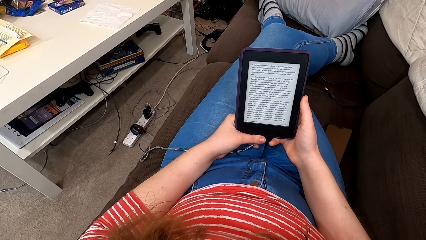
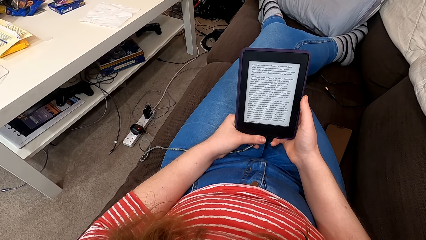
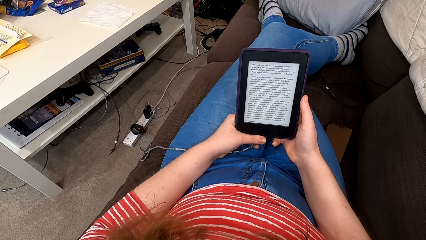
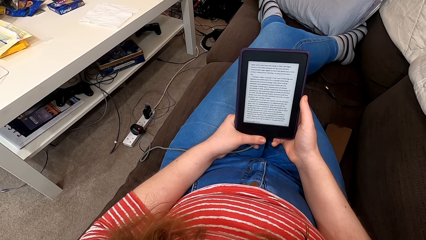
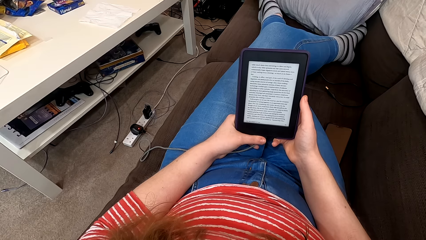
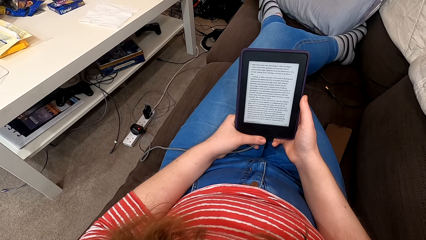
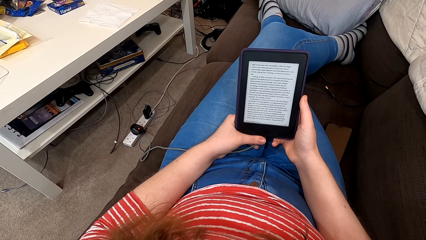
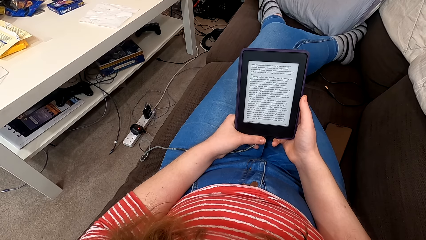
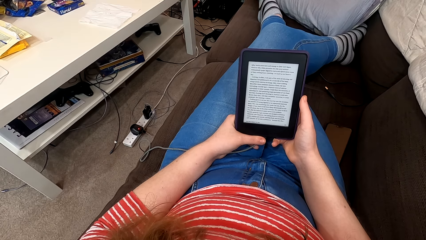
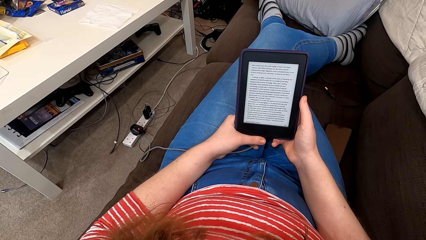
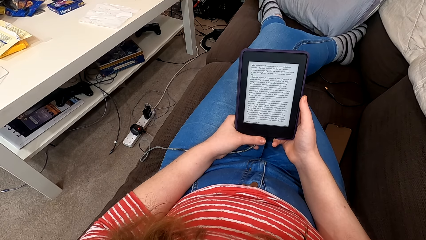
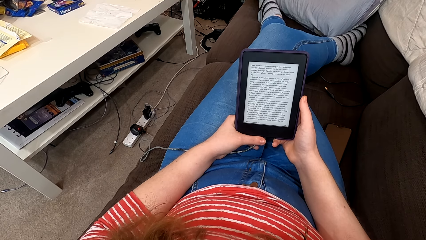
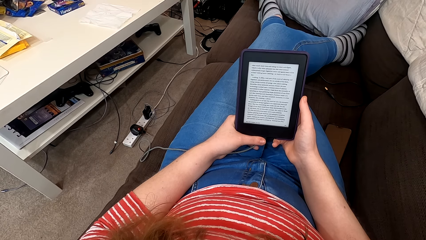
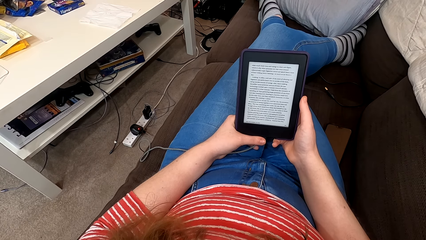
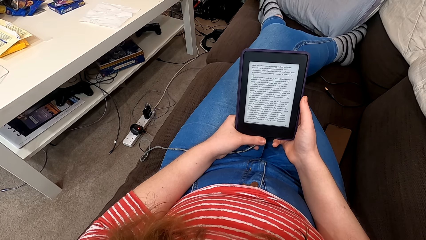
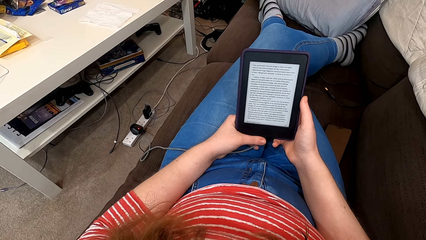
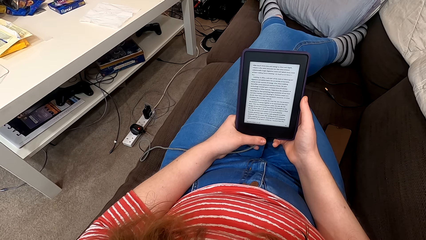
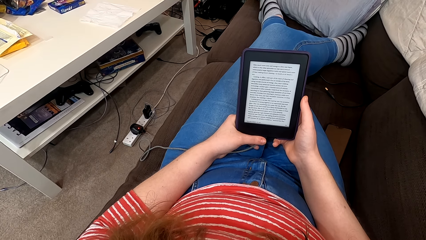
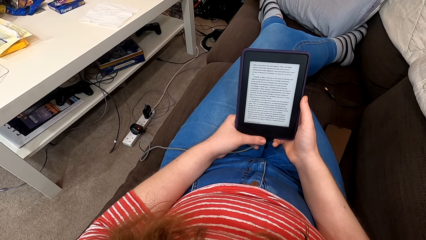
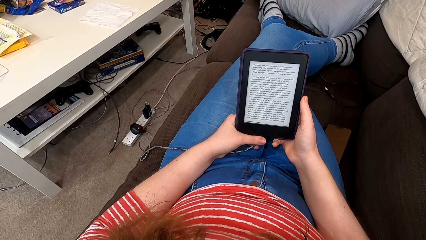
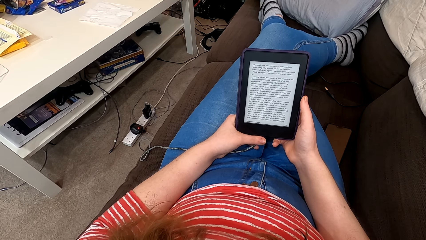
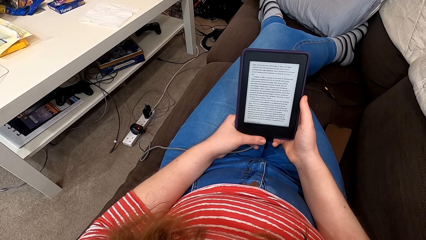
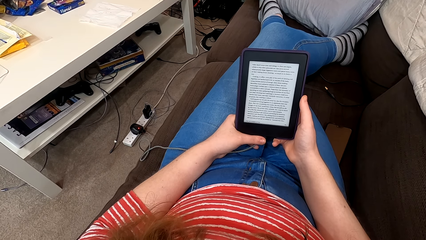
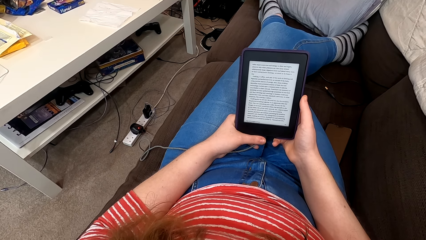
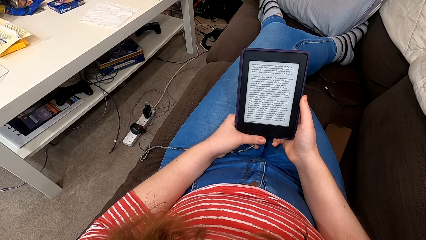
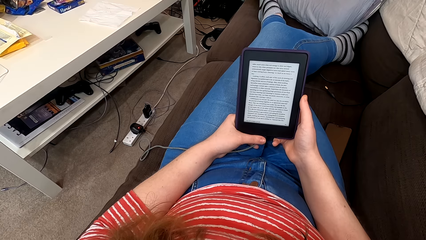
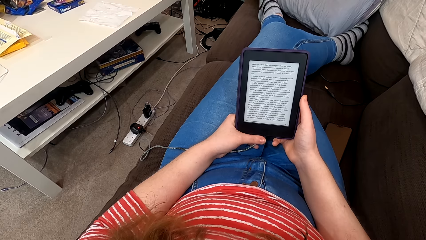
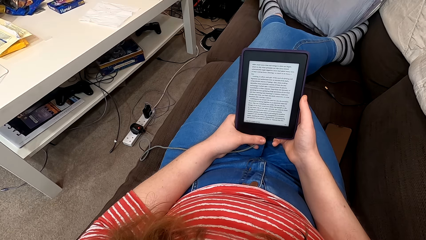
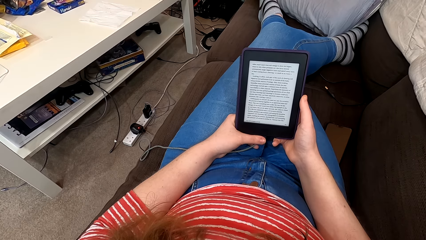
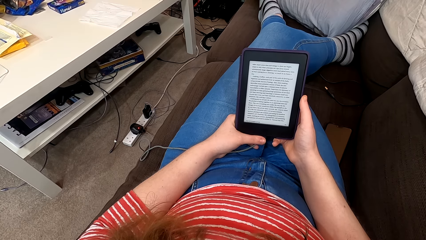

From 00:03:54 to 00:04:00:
The camera wearer reads on the e-reader.

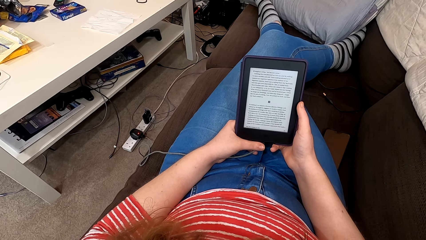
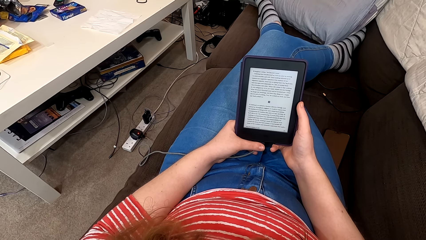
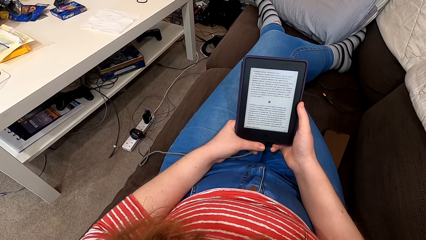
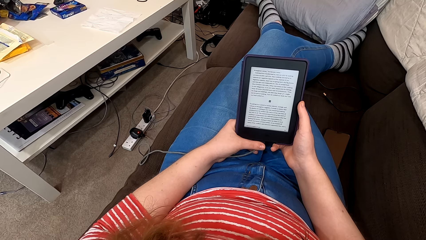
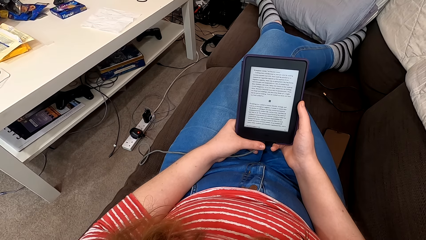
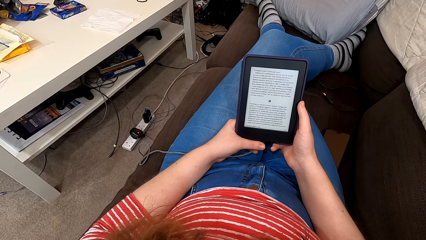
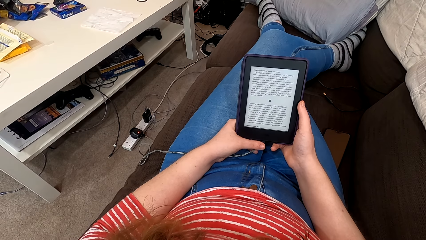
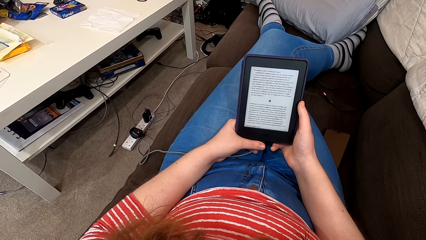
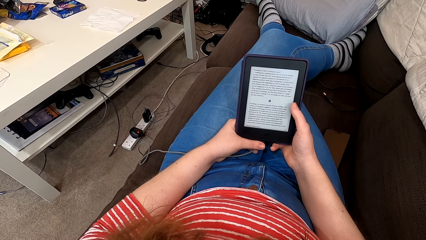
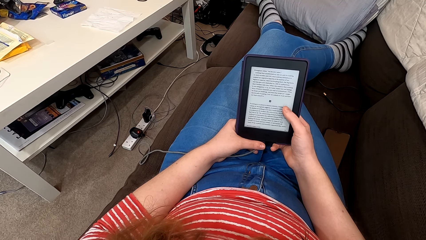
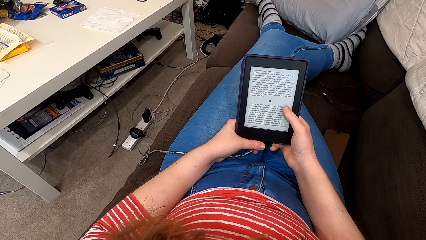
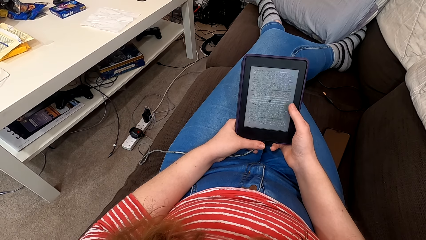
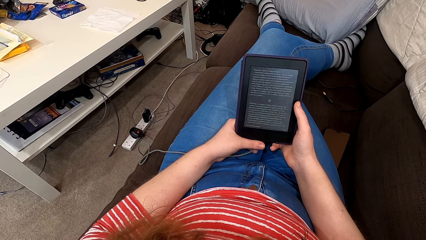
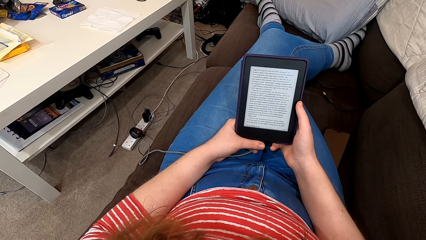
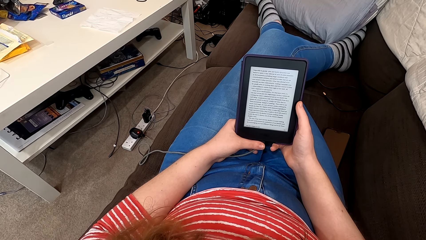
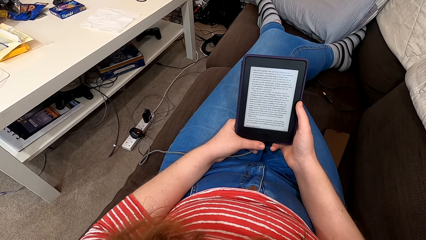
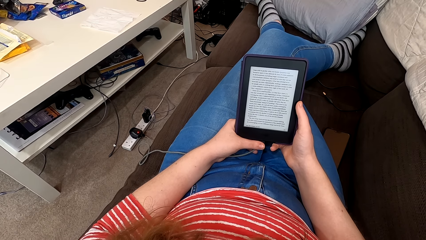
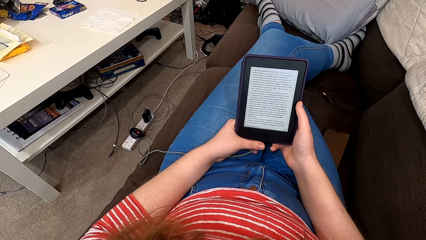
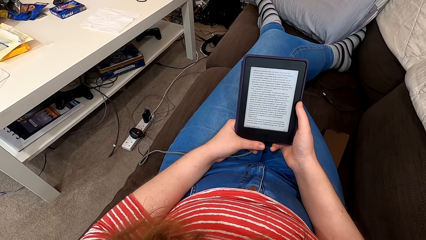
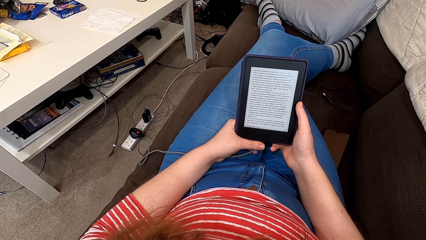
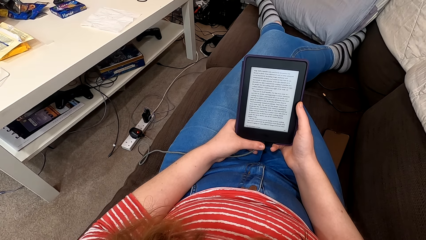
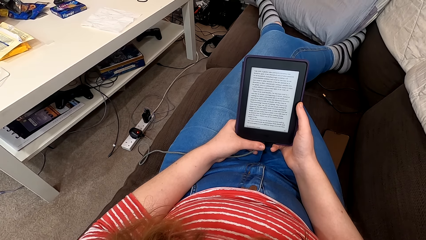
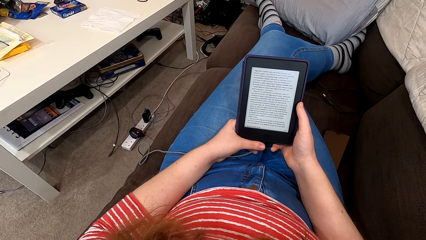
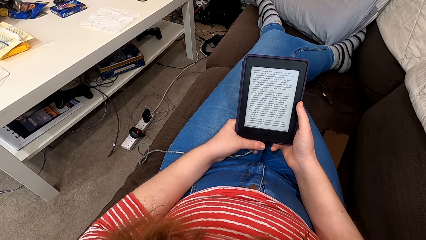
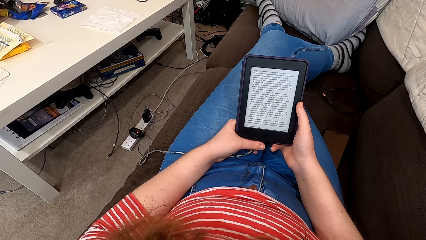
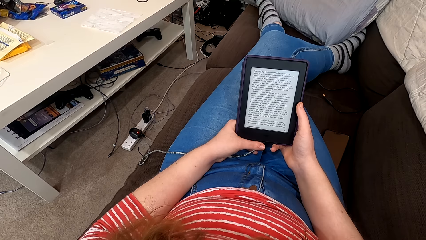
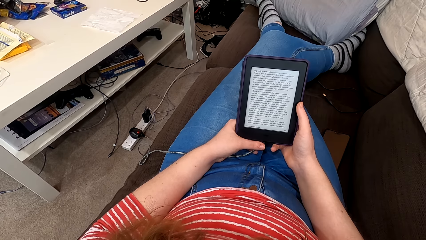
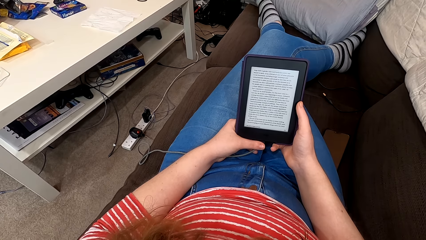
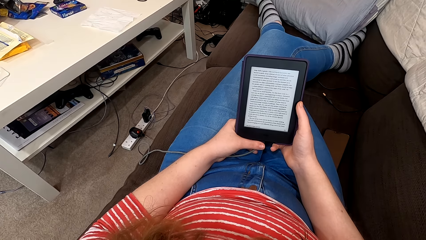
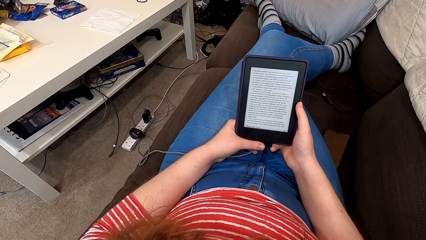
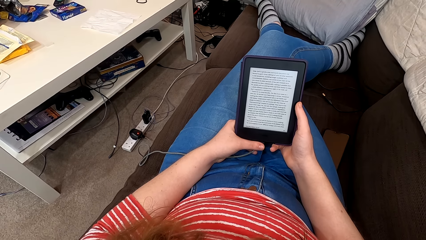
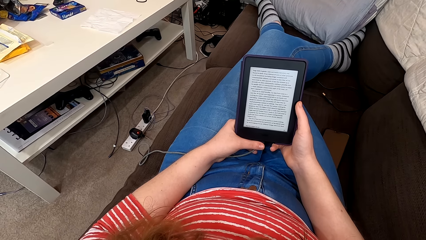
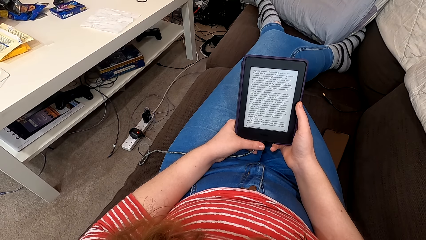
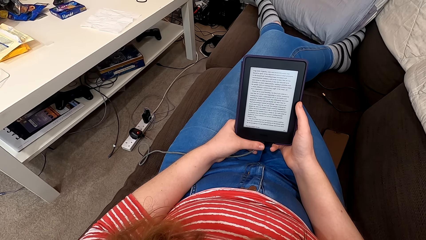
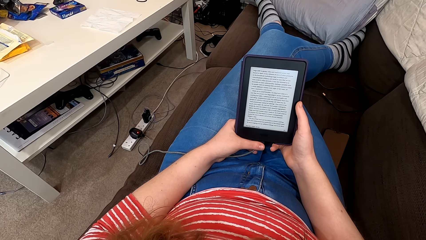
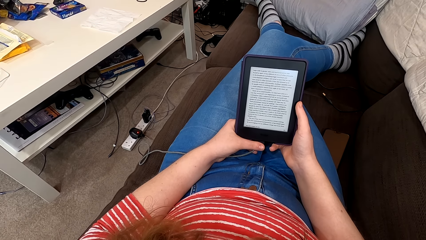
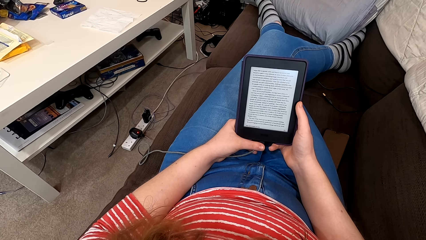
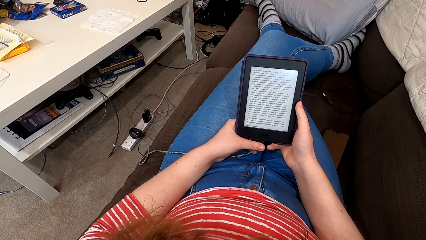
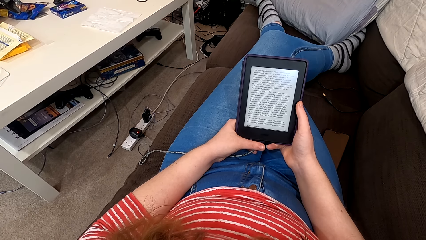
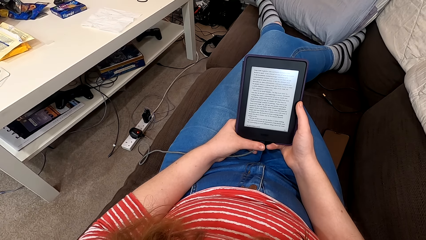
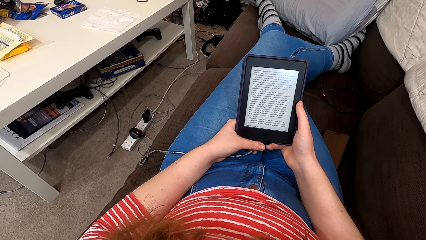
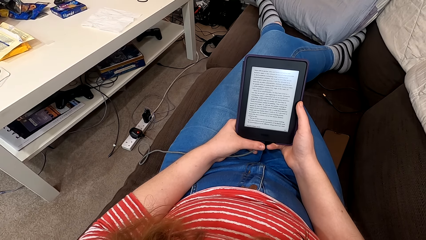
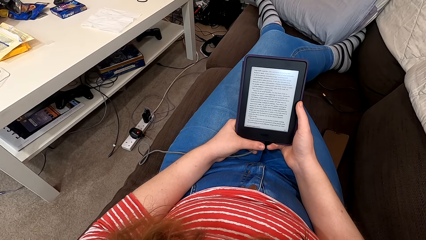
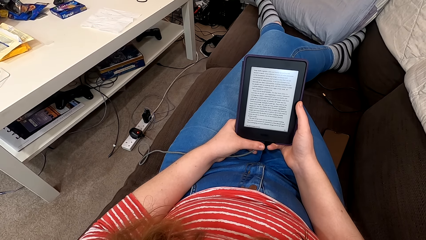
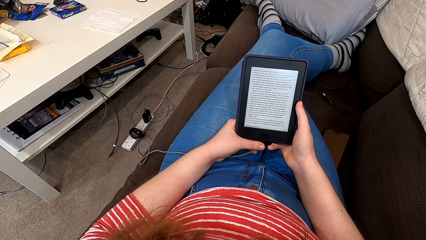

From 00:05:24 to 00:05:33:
The camera wearer taps the screen of the phone. They read on the phone.
